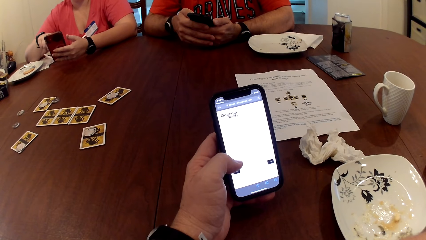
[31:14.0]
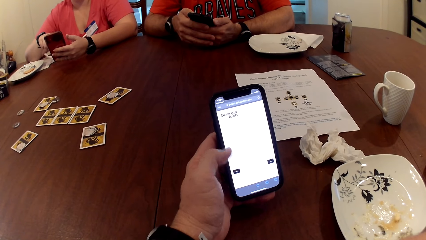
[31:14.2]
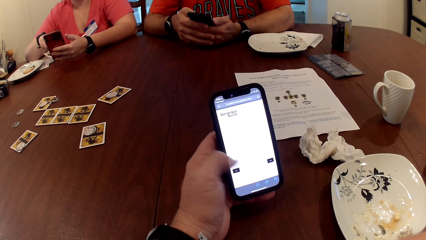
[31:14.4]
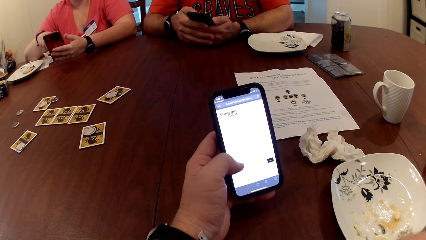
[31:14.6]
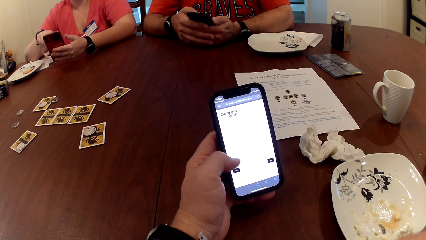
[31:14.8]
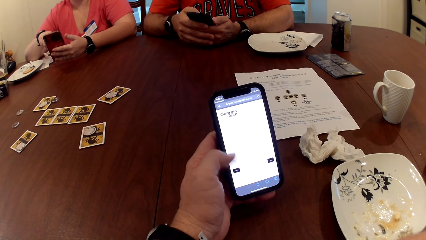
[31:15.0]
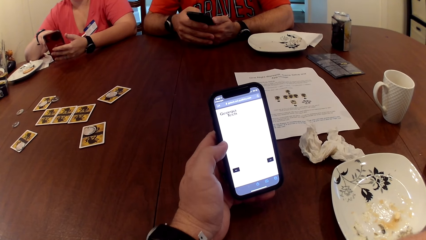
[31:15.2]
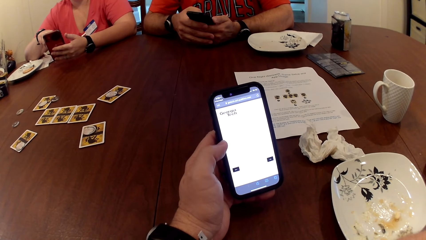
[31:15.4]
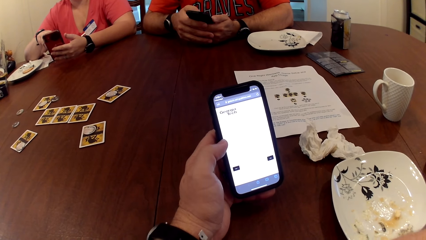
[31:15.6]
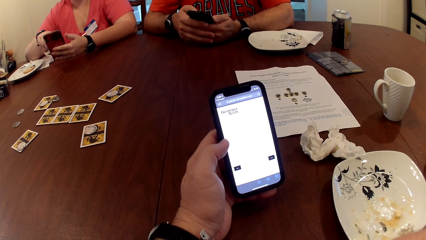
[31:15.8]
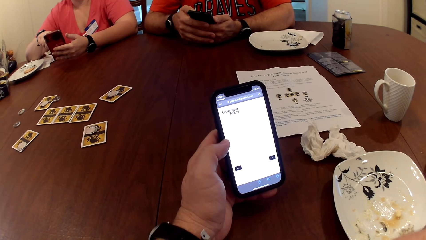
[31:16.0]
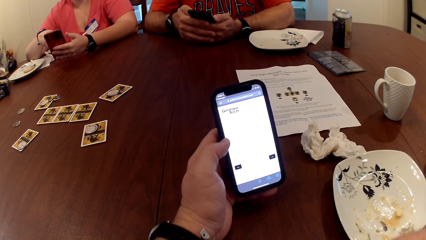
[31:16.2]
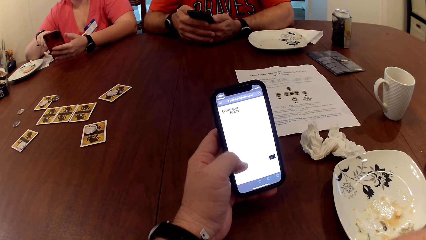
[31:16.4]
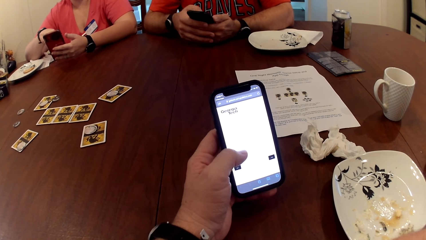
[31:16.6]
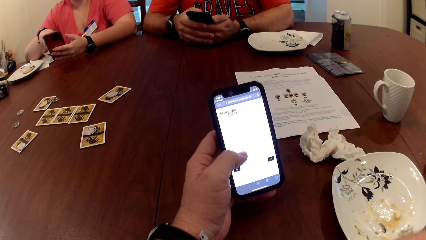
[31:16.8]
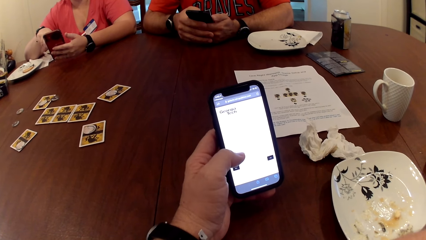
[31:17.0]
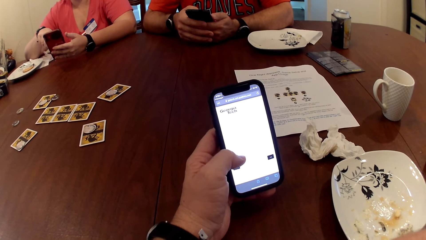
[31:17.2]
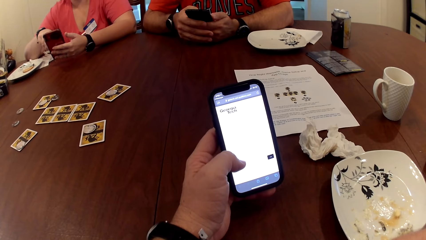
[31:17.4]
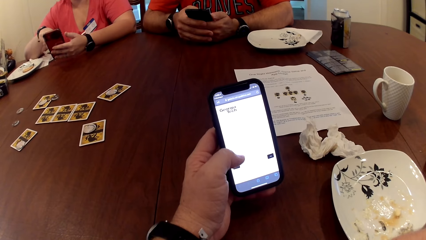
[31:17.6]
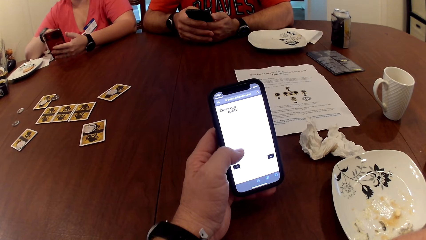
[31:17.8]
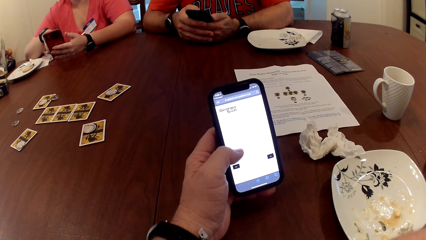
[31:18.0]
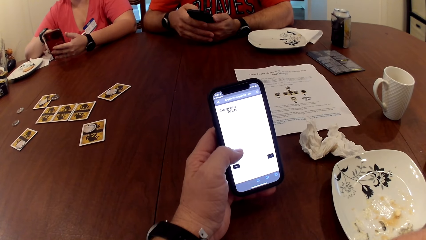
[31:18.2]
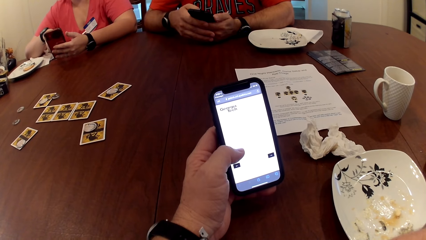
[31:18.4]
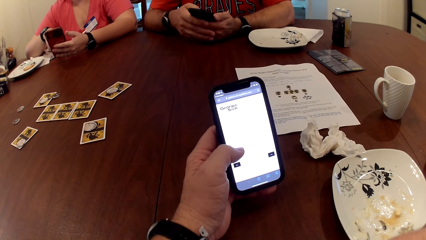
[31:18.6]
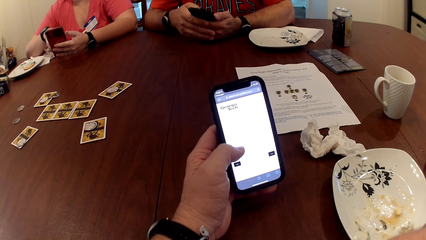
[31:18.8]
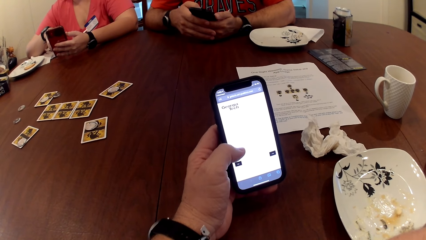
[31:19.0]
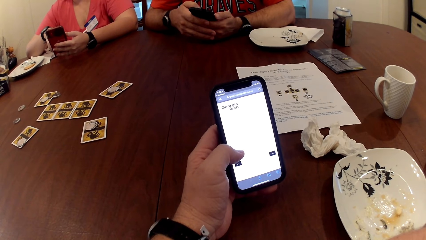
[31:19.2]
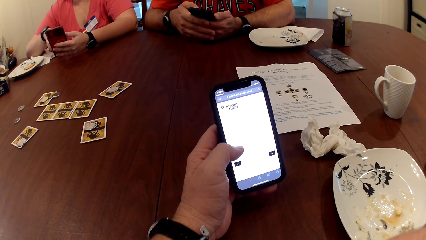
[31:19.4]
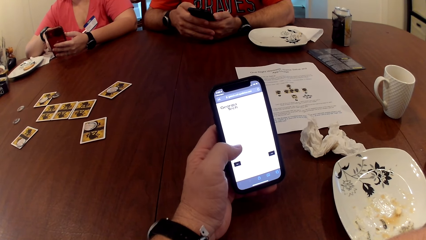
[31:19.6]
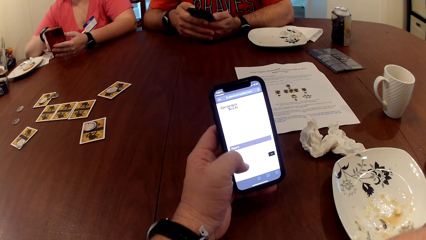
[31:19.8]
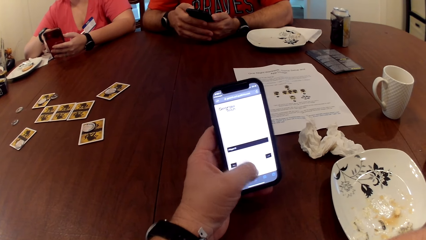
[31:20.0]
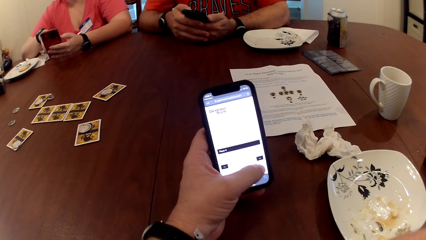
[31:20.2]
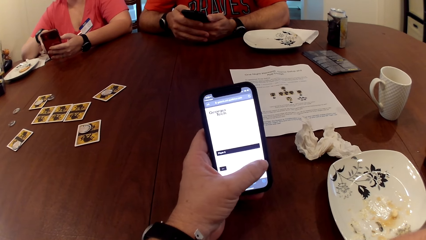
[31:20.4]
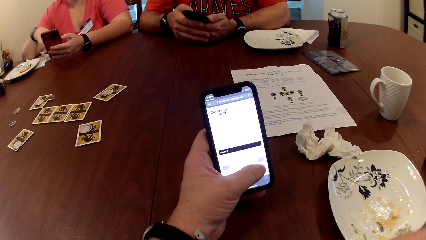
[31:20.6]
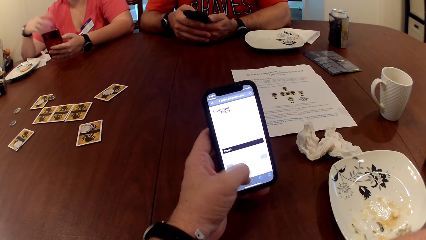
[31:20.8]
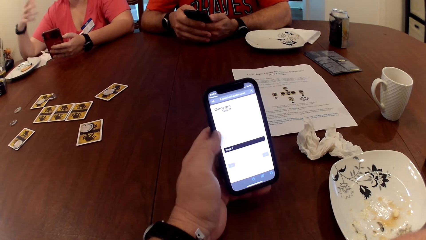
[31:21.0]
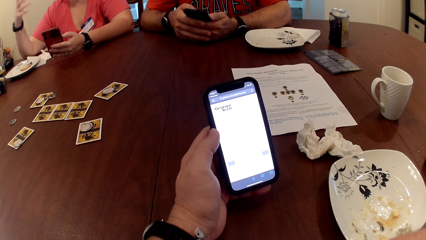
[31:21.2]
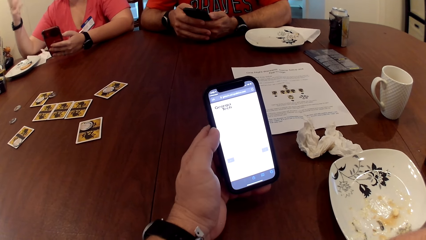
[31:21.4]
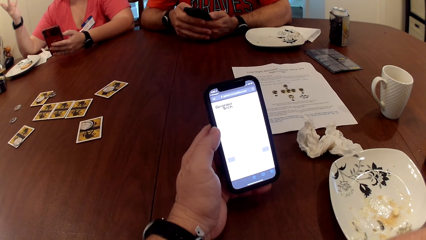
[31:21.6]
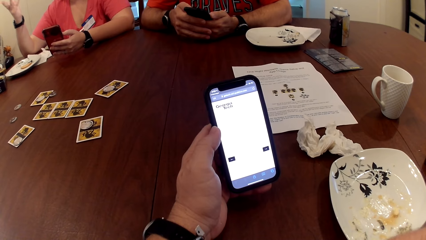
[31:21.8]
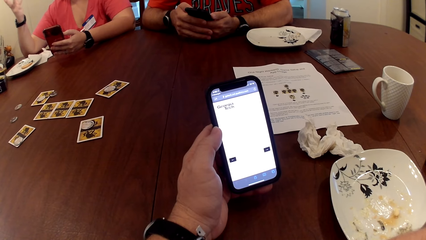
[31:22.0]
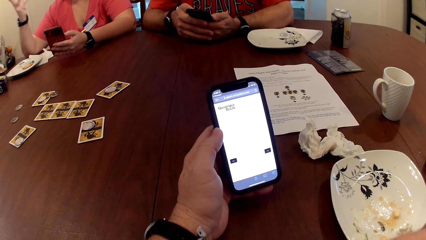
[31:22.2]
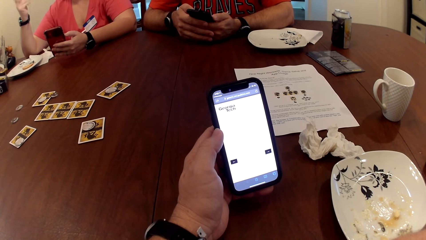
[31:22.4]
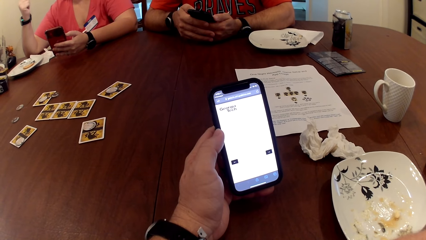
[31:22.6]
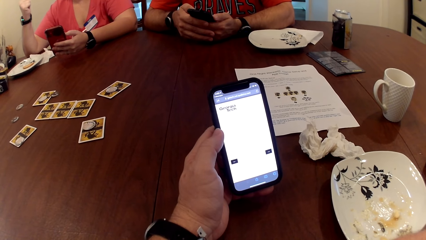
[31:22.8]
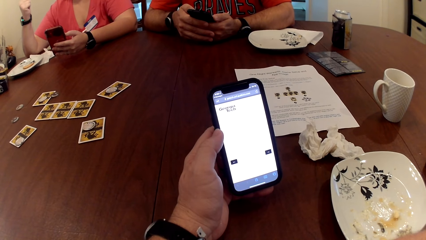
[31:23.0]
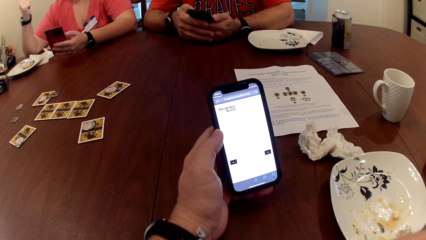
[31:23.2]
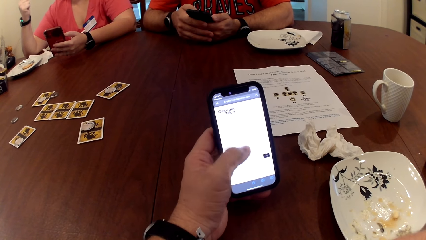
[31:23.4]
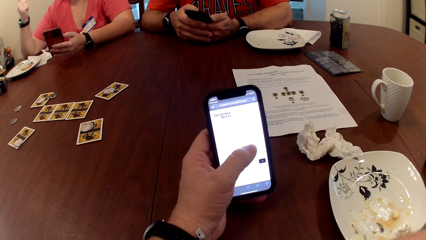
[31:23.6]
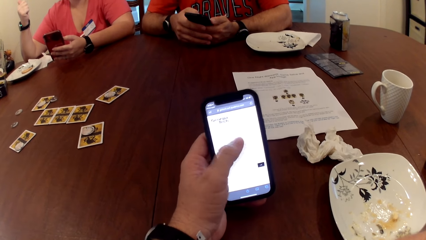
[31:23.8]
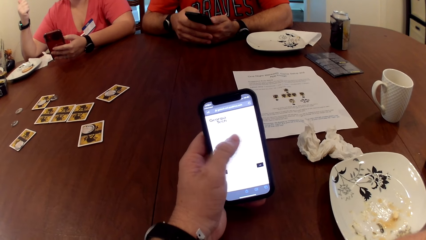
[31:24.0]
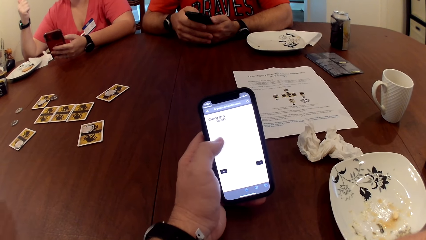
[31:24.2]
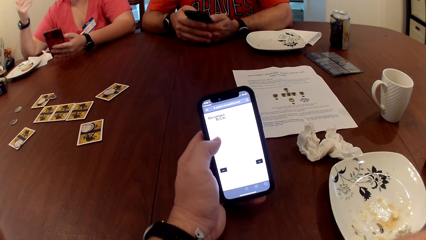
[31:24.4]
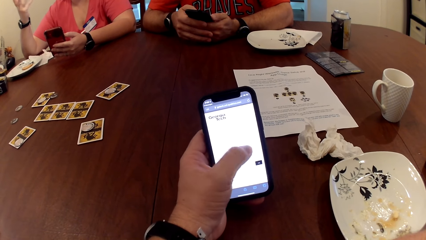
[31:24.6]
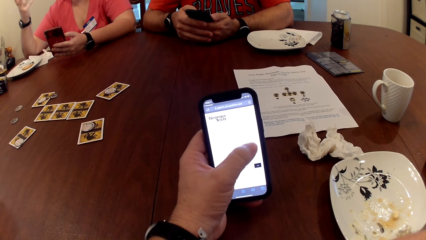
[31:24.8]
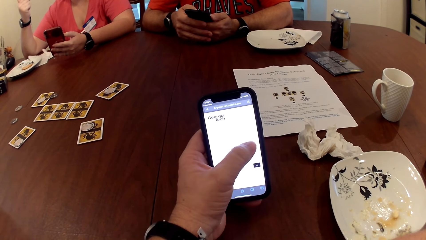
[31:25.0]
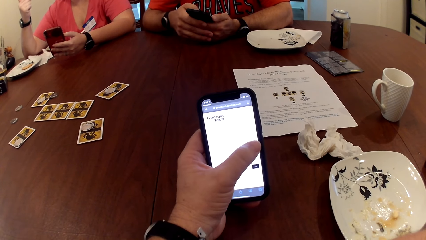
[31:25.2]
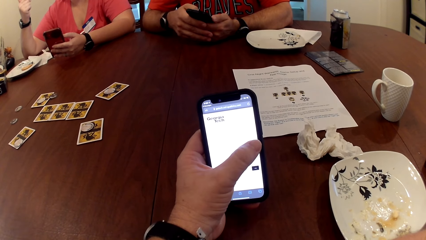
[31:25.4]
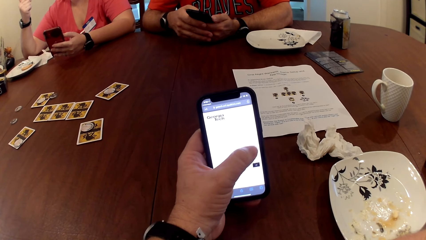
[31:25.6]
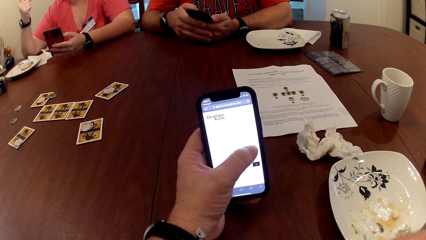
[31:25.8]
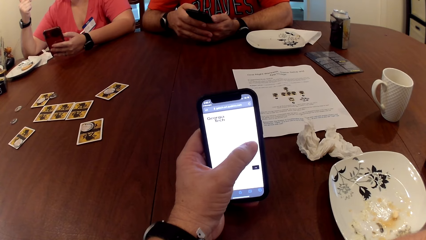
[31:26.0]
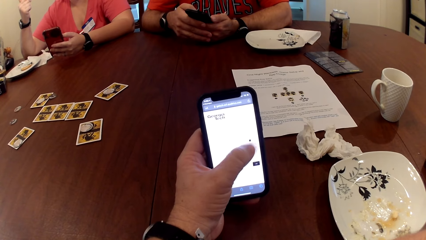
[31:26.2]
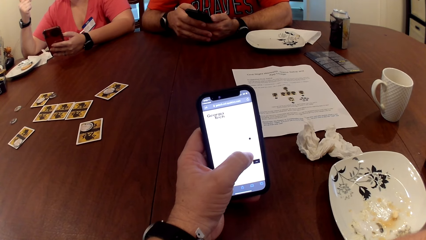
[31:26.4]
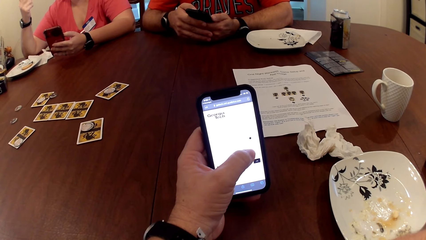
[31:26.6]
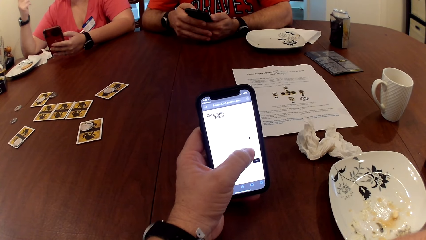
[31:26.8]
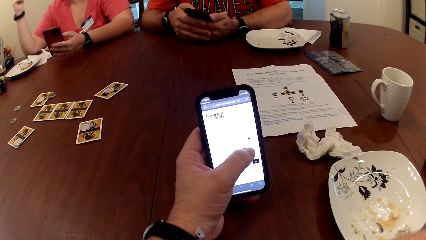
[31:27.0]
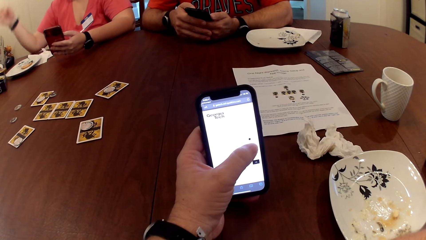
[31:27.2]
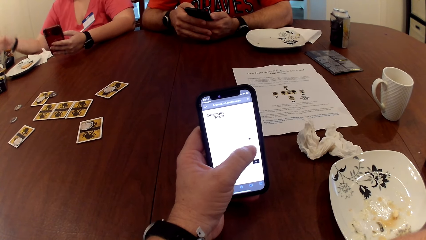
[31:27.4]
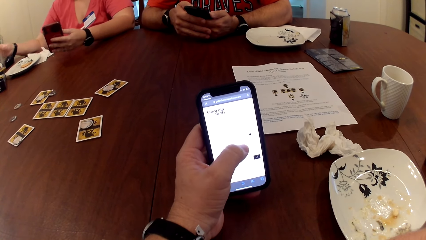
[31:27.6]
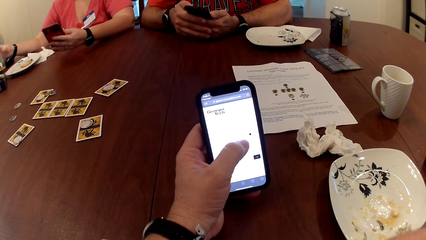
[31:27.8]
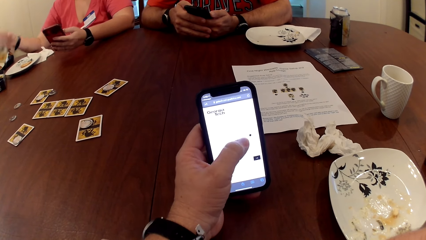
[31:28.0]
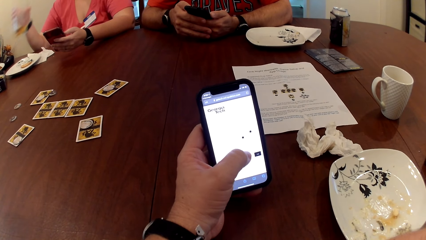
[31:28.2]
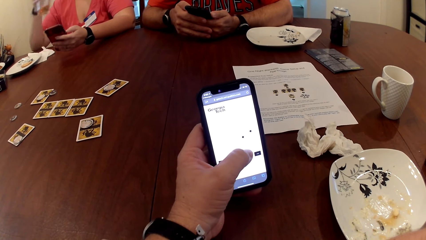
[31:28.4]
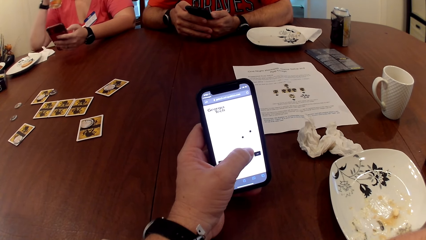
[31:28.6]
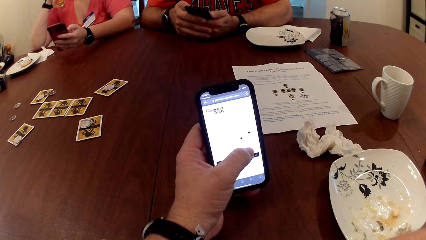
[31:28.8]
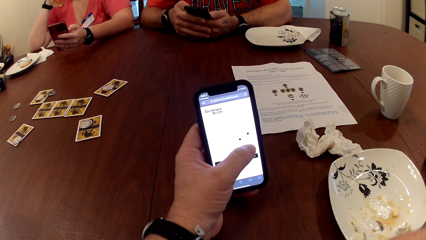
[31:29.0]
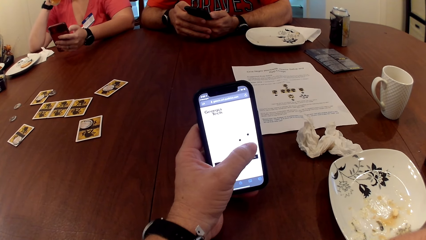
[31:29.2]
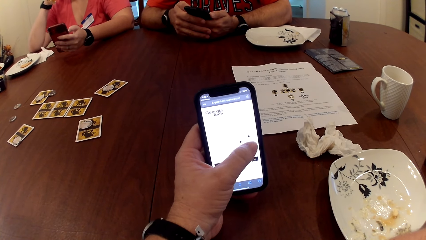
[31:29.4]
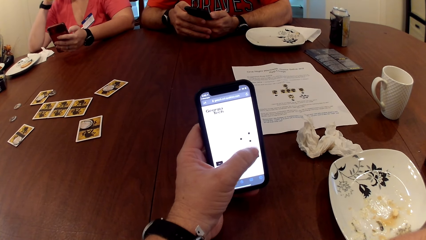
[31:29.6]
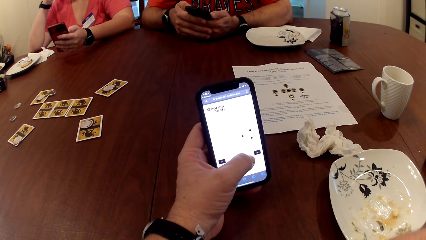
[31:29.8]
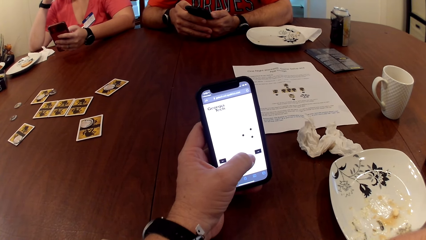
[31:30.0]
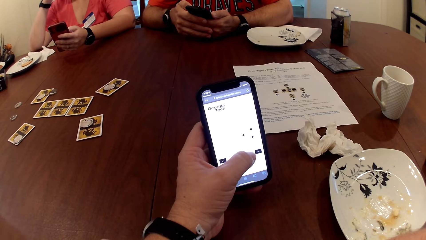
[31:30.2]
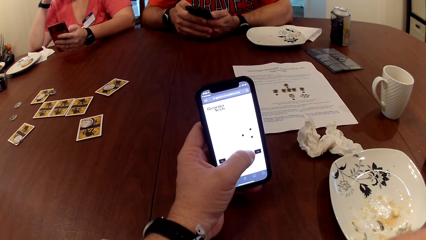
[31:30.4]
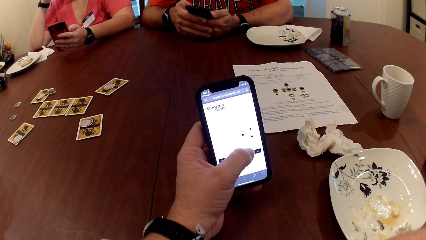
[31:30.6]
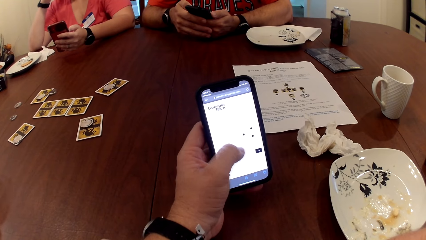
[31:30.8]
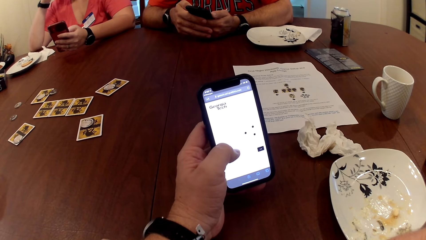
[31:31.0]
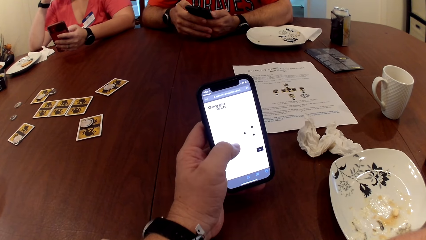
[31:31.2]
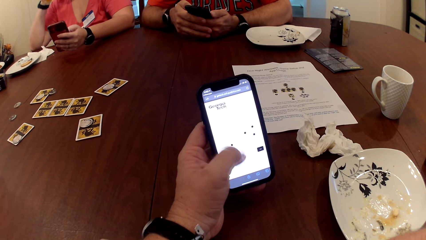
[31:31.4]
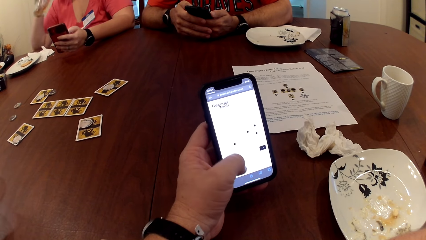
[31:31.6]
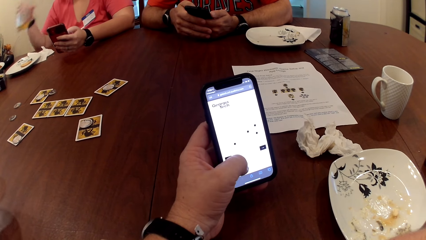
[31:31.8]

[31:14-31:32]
The woman removes her right hand from the phone, picks the cup of drink from the table with her right hand, and drinks from the cup in her right hand.
